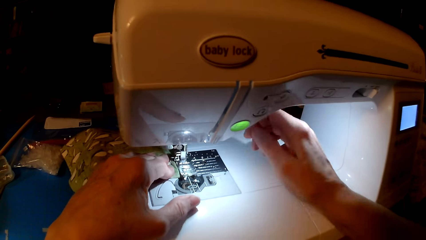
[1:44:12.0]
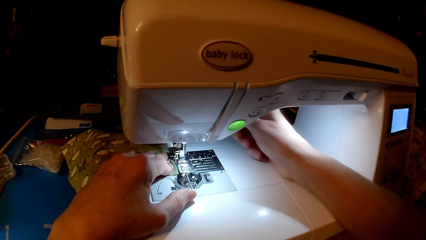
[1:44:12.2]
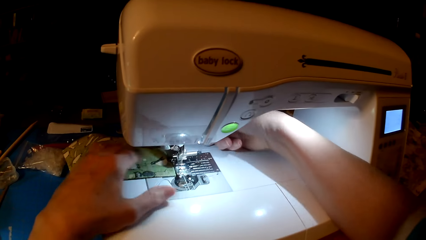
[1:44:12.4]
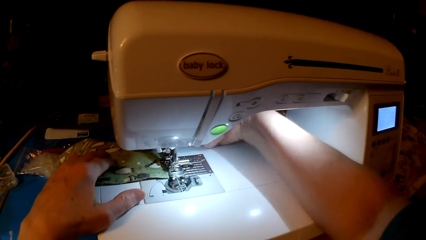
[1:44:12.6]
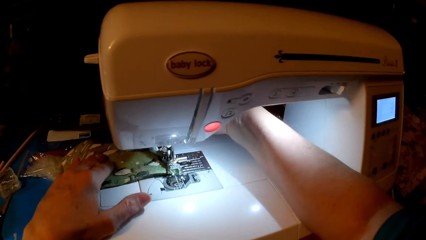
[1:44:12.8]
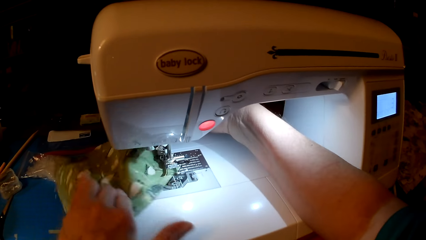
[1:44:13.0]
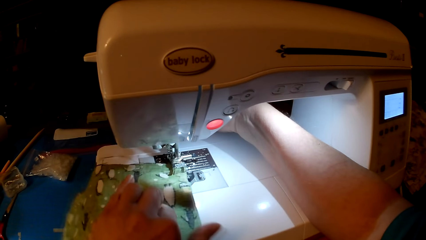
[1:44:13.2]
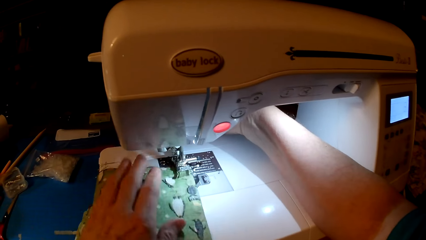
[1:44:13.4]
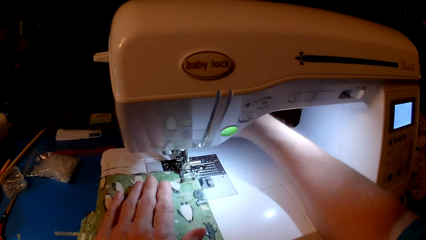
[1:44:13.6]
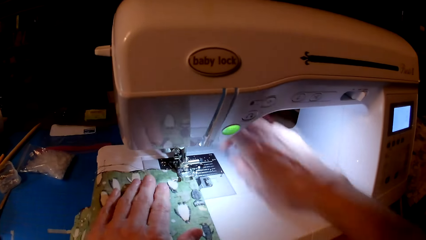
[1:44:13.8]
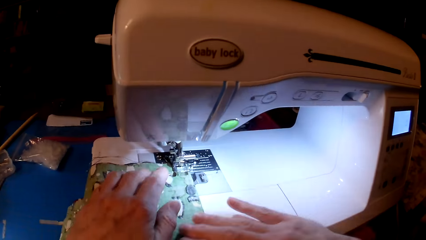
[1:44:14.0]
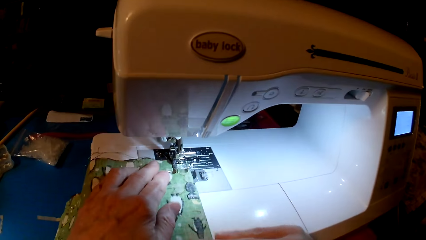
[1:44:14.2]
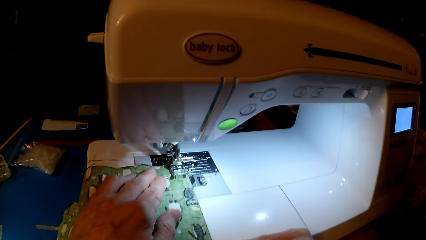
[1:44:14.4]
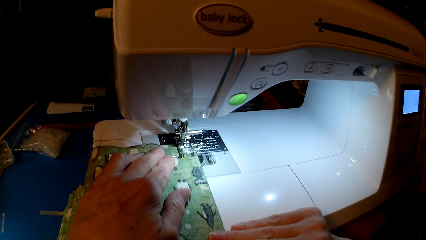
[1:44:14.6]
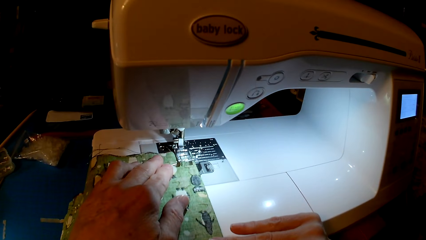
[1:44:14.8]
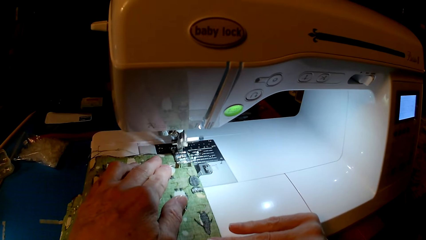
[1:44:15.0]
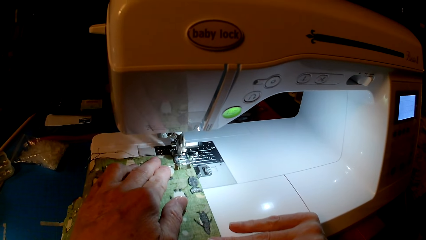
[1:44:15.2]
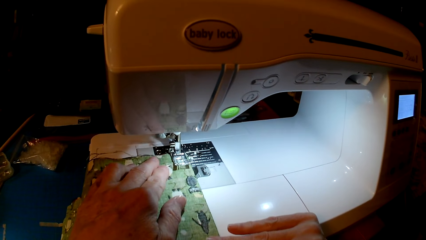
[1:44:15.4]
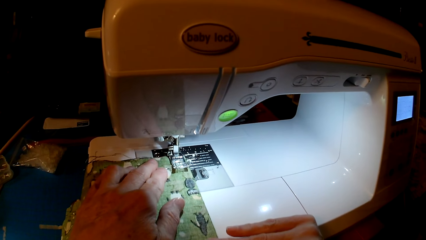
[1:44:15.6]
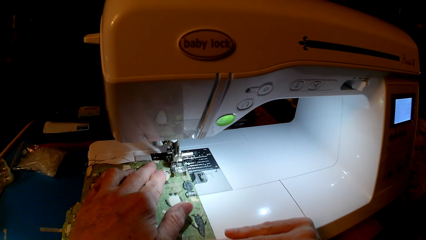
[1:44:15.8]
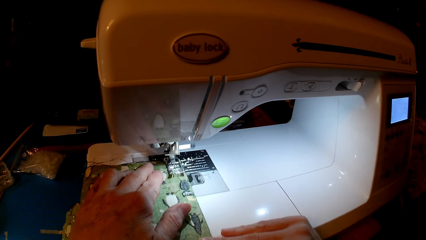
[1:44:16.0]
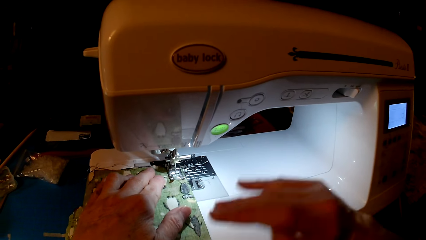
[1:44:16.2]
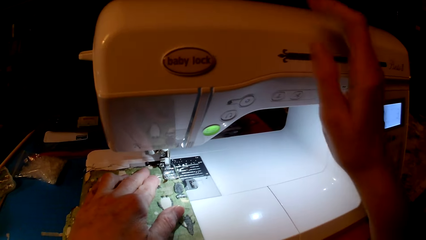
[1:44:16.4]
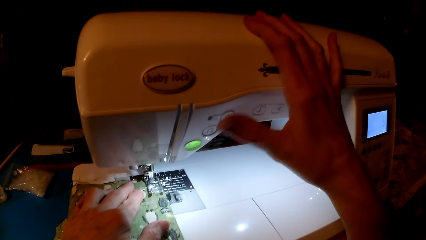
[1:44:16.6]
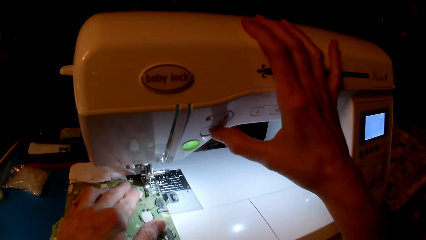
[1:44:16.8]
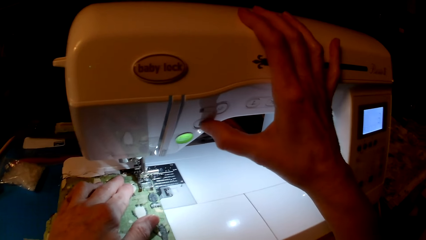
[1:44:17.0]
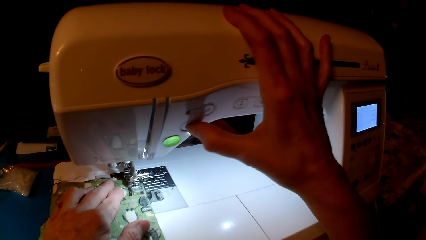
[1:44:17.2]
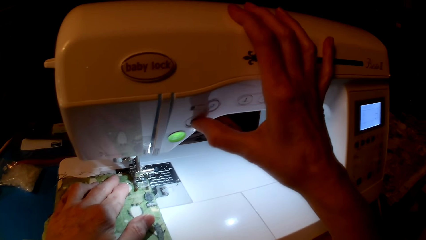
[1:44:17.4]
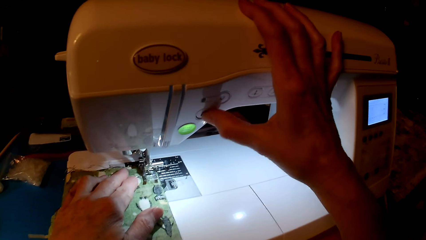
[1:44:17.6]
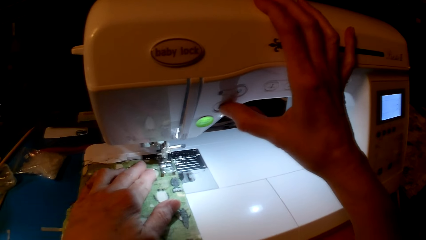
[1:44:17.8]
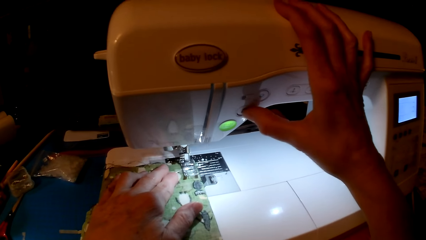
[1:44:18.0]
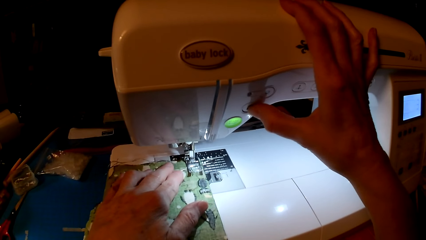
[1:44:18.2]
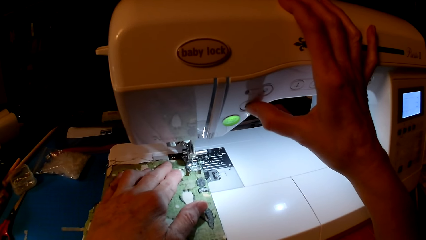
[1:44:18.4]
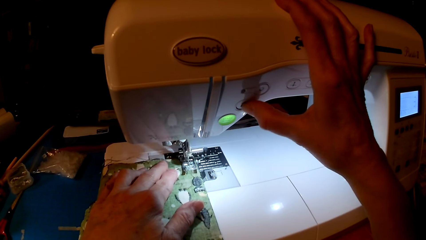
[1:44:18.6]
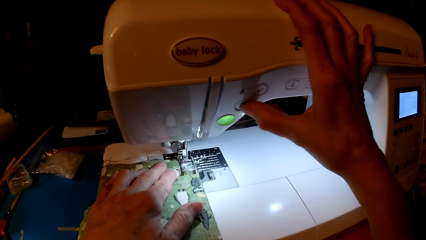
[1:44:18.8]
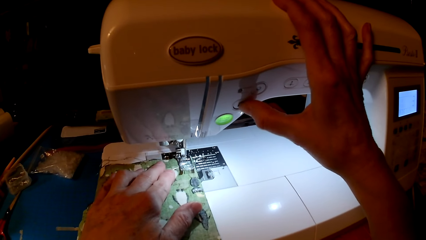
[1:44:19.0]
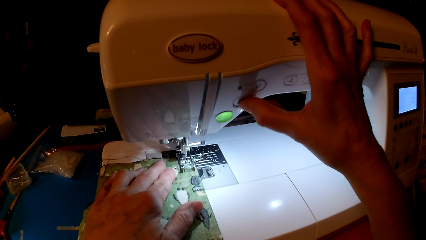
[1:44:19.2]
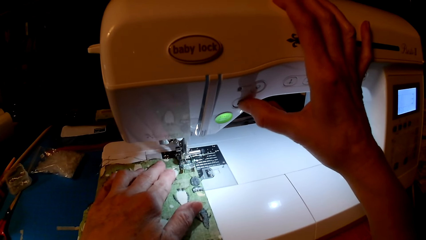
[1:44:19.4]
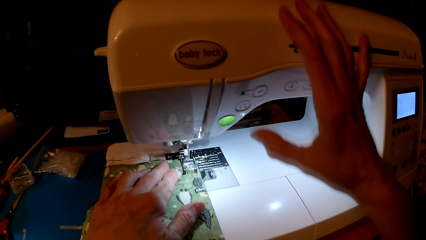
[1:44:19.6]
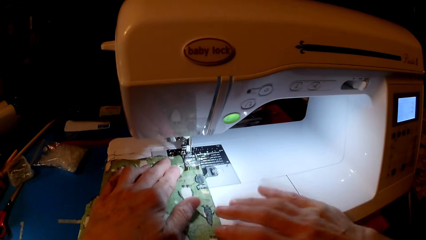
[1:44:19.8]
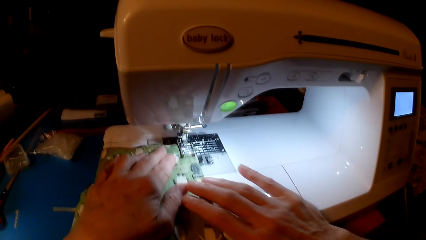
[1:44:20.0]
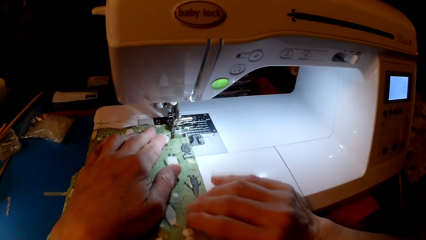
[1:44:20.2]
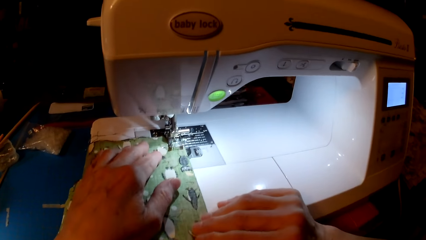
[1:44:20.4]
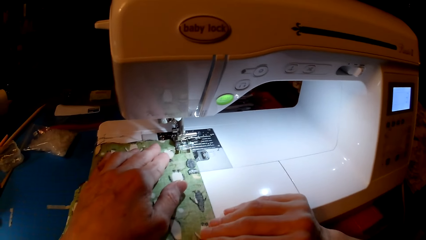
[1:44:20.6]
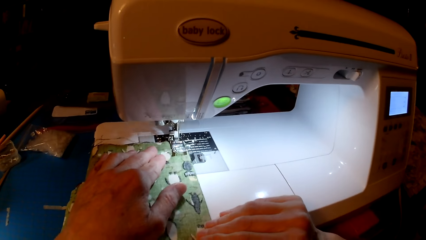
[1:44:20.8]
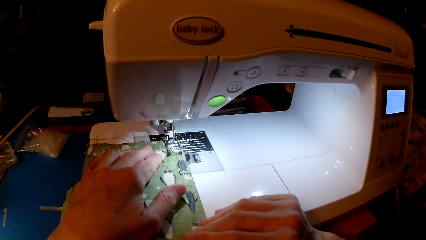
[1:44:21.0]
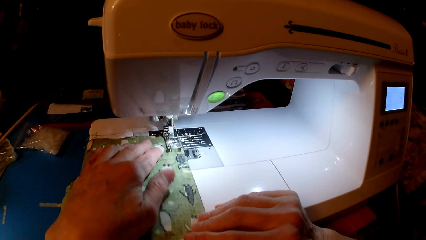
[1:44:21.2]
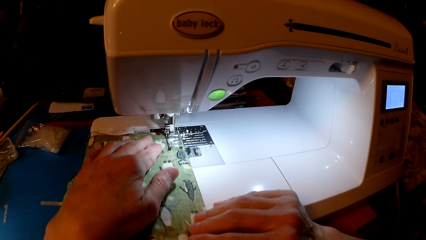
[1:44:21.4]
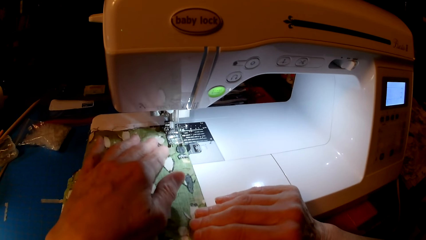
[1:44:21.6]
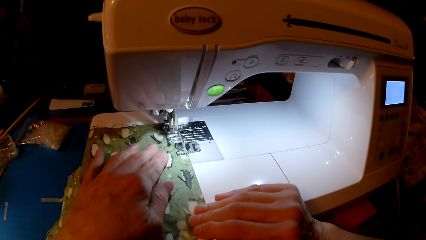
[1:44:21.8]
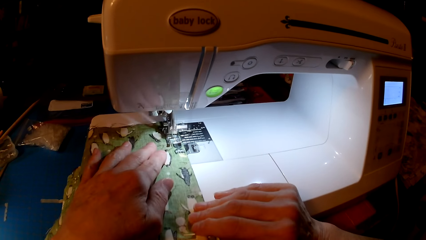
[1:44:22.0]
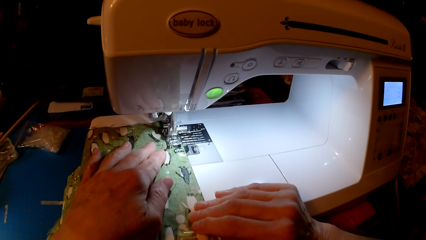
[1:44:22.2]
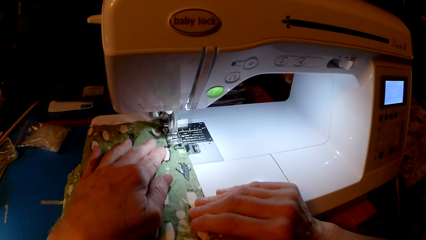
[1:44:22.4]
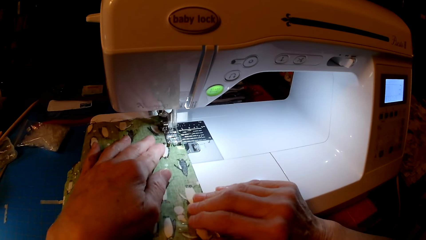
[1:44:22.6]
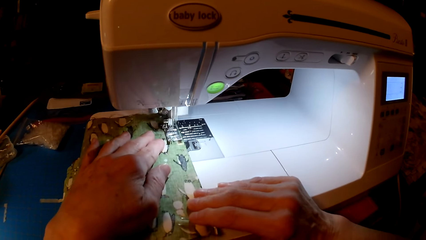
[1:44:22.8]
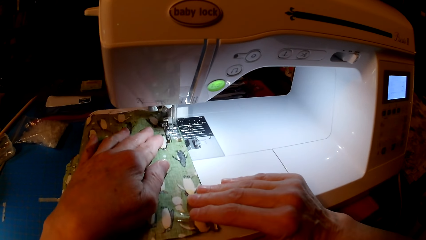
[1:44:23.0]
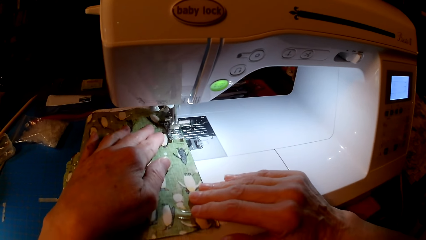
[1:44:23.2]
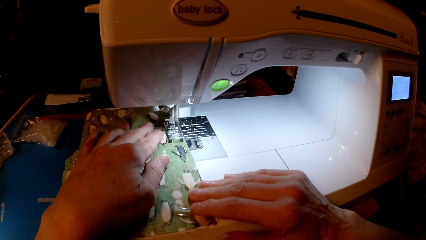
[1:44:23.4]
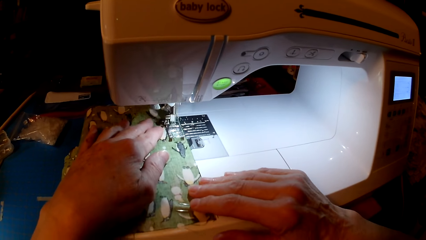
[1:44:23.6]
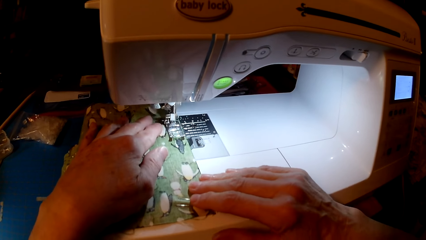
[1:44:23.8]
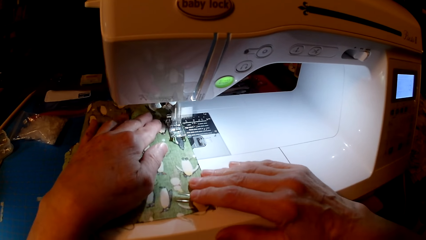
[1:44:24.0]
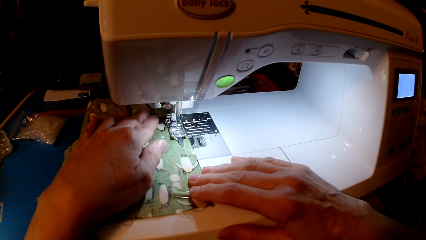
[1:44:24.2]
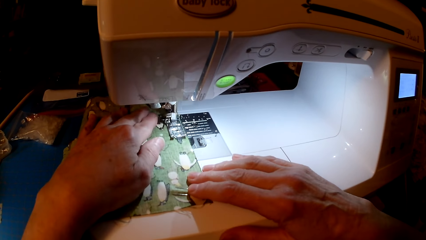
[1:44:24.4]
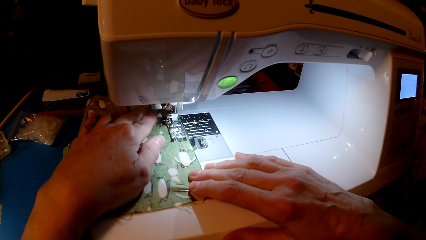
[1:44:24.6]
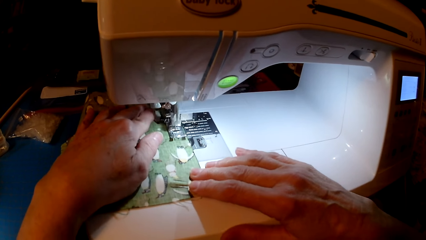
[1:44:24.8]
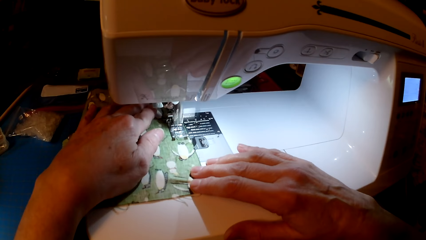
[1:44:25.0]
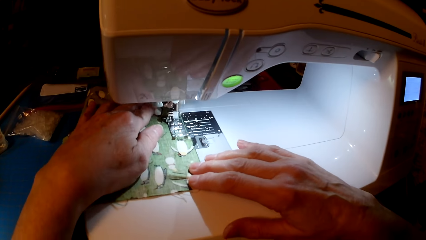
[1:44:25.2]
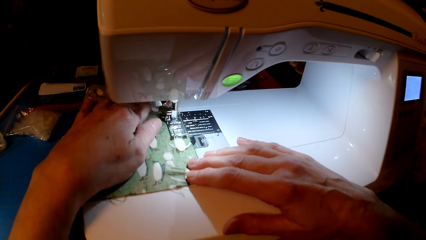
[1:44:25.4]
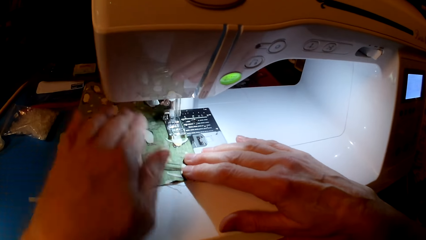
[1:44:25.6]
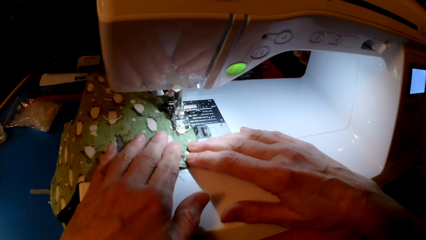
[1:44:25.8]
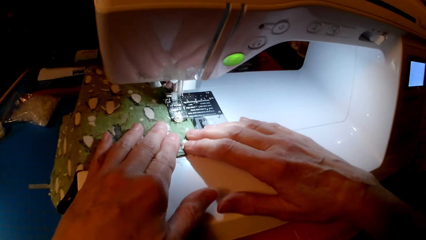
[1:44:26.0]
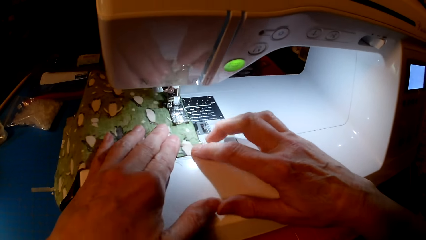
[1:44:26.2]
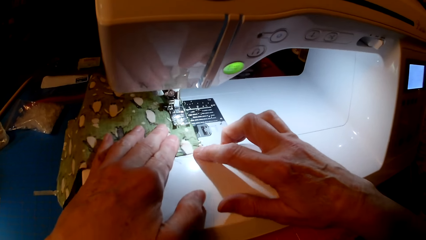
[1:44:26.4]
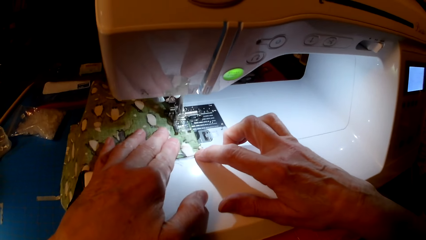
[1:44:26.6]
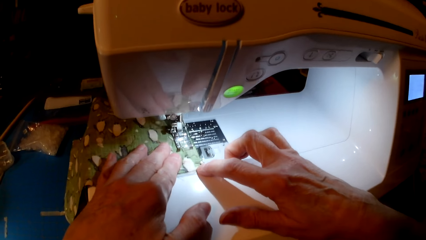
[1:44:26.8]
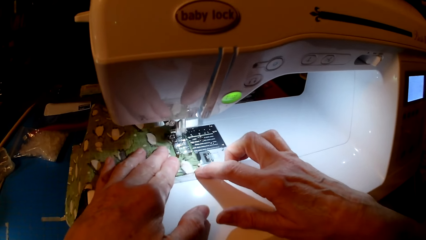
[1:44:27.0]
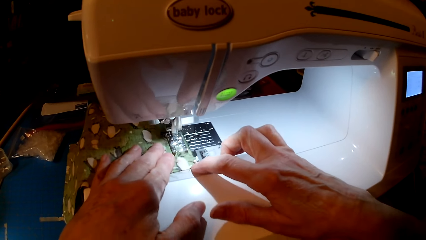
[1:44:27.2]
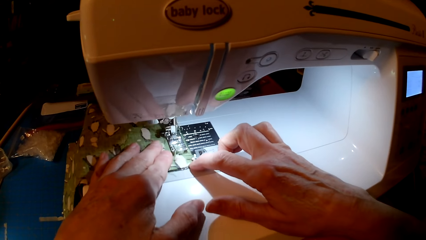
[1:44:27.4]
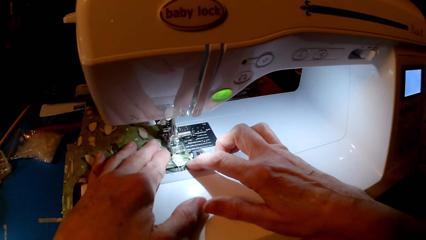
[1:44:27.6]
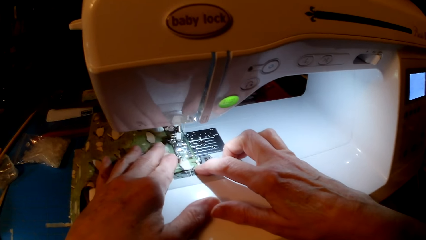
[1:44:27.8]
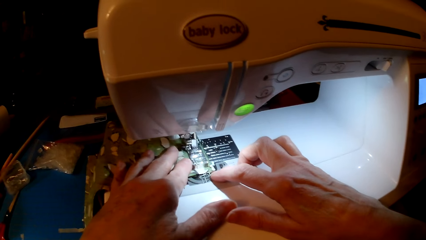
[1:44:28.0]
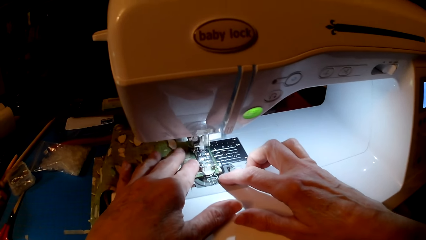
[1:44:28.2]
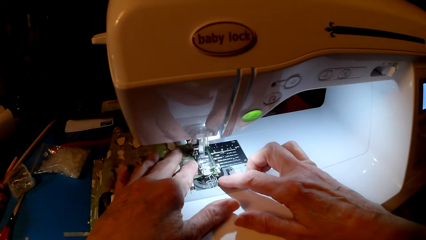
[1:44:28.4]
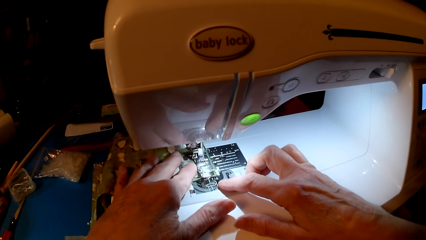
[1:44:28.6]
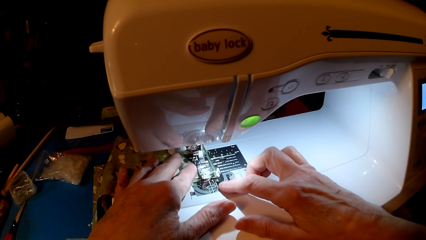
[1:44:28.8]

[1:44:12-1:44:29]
The camera wearer turns the cloth. They touch the presser foot screw. They sew the cloth. They press the sewing machine. They sew the cloth.
